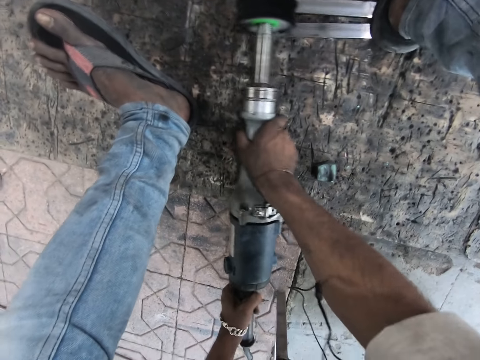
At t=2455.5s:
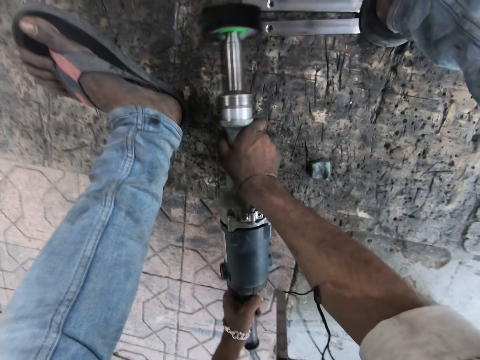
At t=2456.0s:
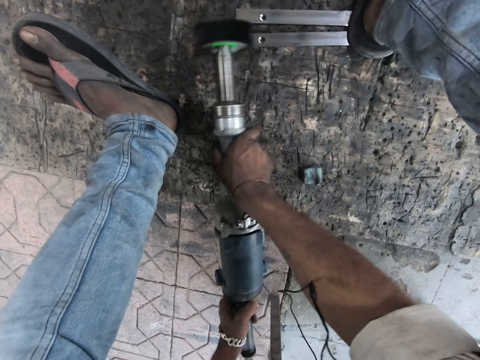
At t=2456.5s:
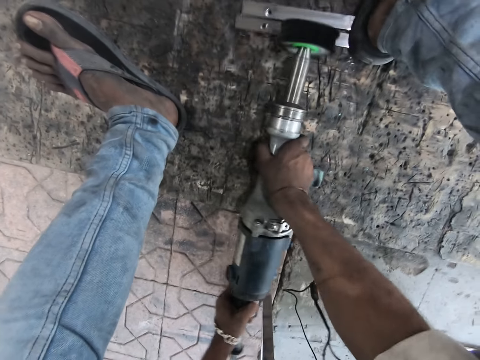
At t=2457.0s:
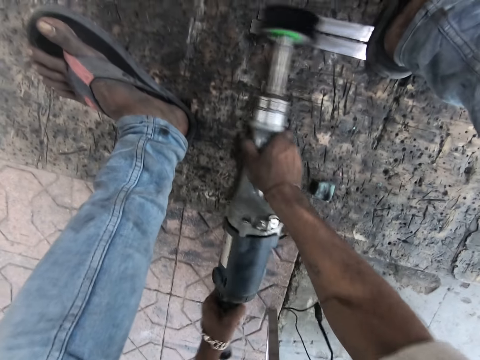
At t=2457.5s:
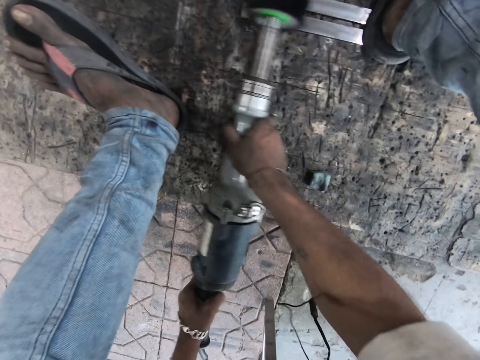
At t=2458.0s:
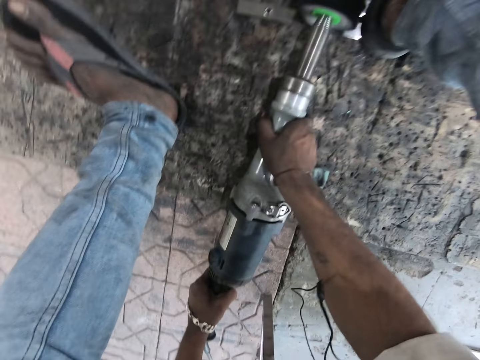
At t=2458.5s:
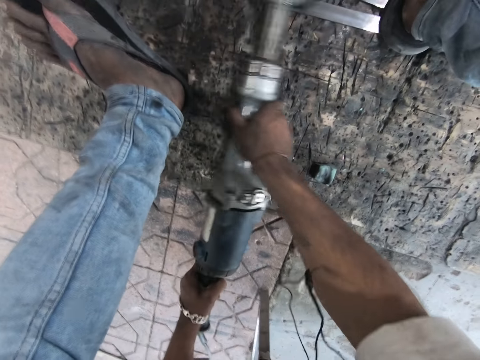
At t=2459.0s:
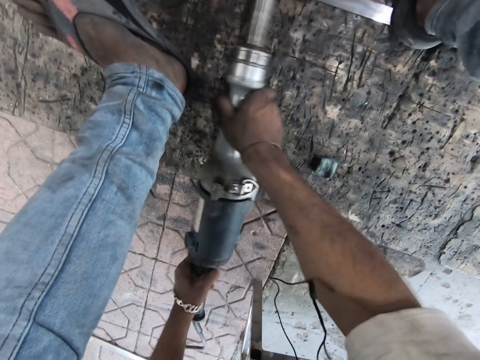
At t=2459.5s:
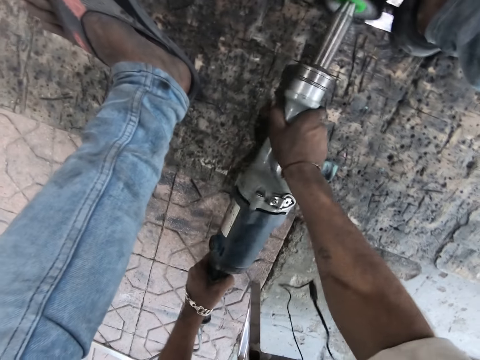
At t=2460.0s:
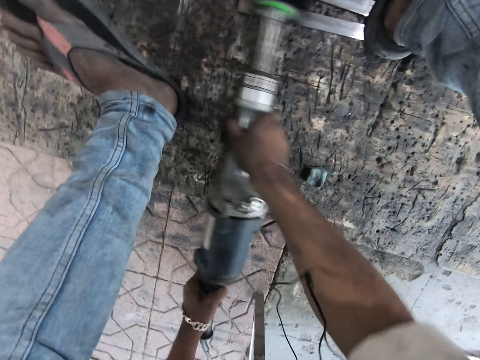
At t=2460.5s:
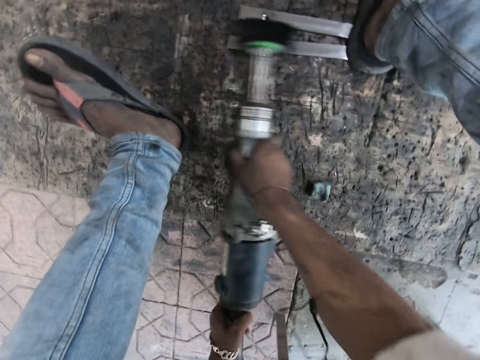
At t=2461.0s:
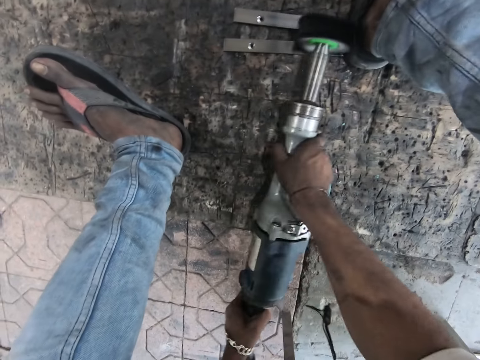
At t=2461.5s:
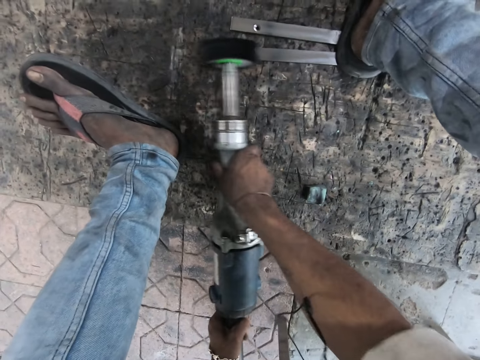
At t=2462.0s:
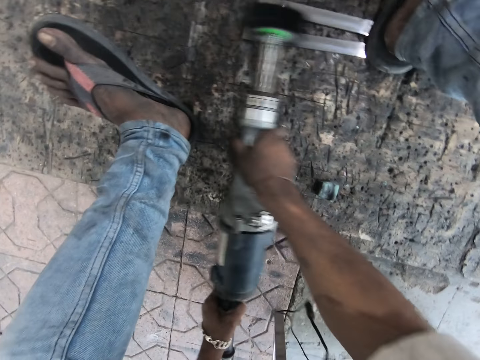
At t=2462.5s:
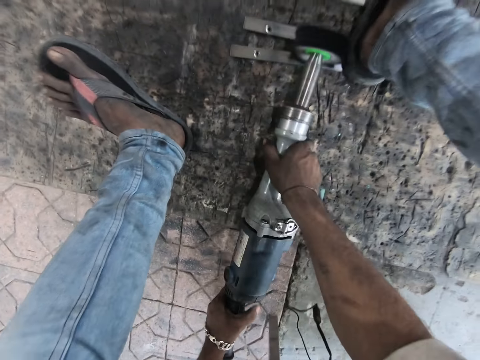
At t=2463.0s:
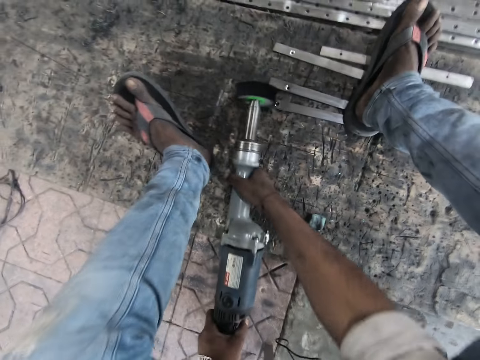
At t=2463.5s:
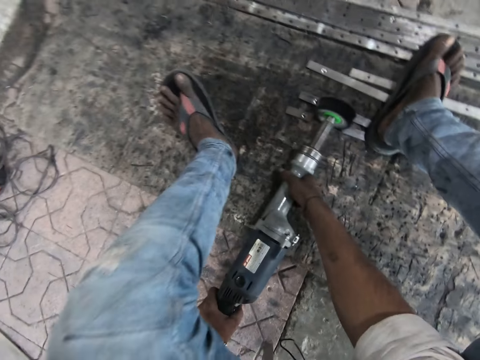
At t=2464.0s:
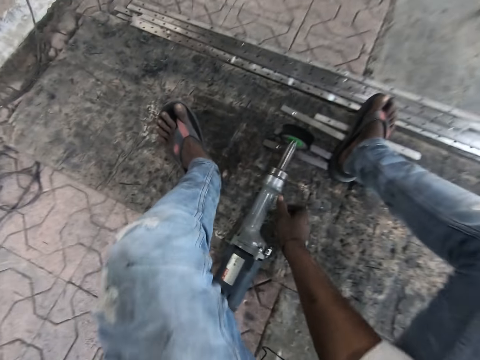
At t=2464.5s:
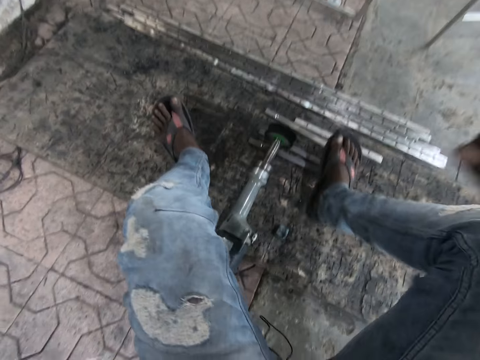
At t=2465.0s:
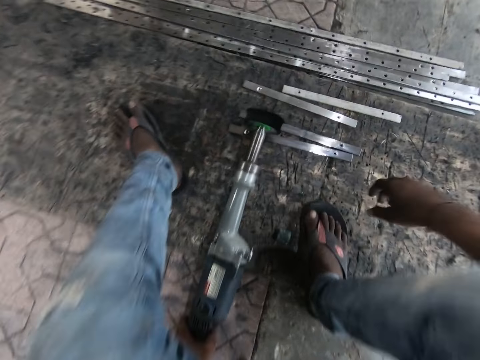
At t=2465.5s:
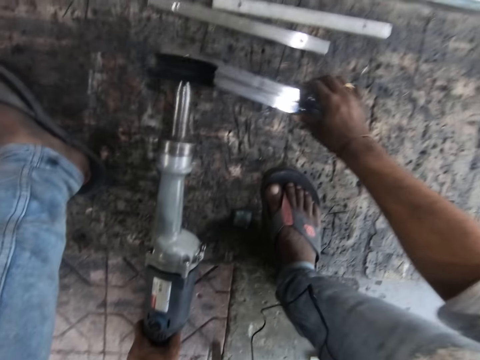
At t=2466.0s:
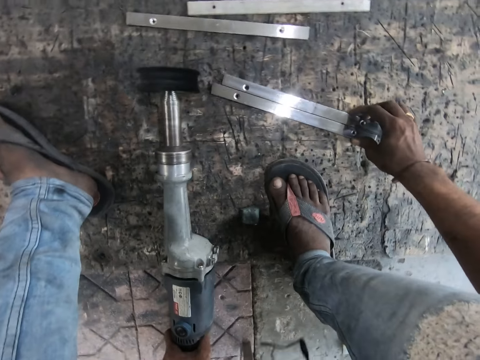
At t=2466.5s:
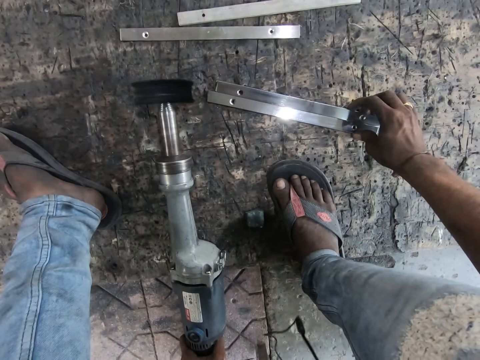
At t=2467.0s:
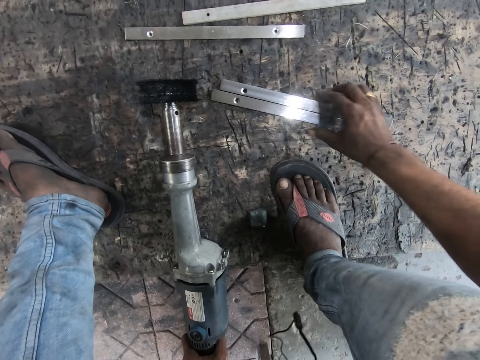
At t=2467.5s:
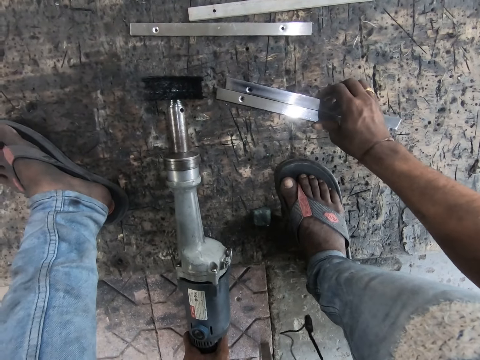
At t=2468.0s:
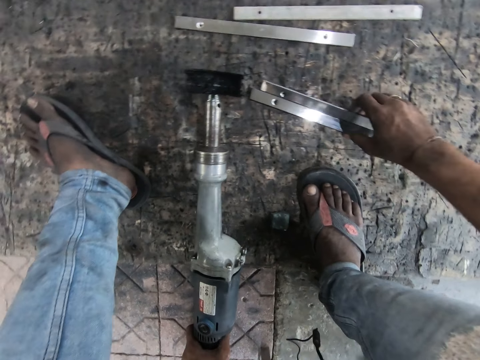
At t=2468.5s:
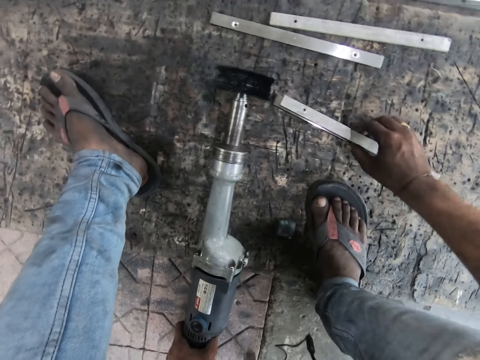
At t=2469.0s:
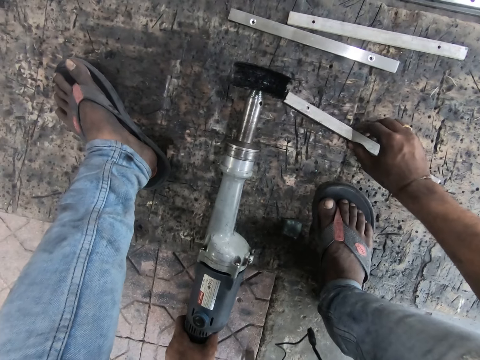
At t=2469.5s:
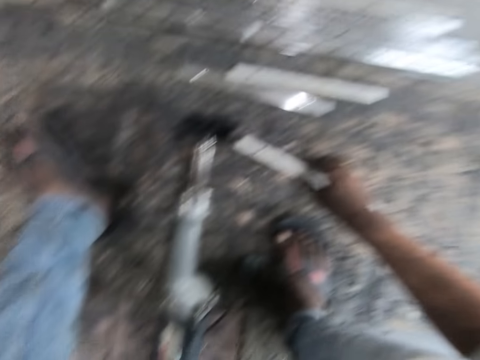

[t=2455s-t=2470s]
The camera wearer turns off the rotary tool and lets go of the rotary tool. They step off the pieces of metal. They move the pieces of metal. They carry the metal strips. They pick up the pieces of metal.

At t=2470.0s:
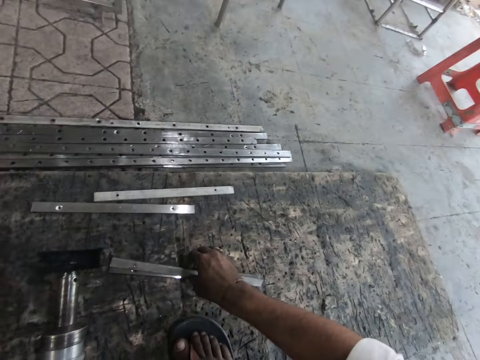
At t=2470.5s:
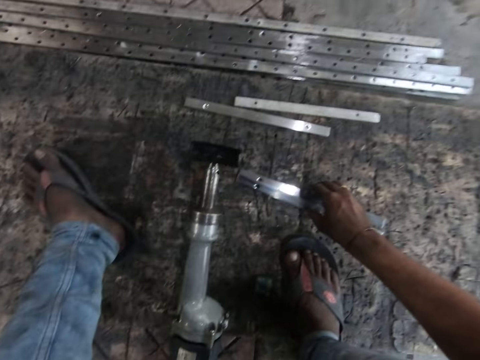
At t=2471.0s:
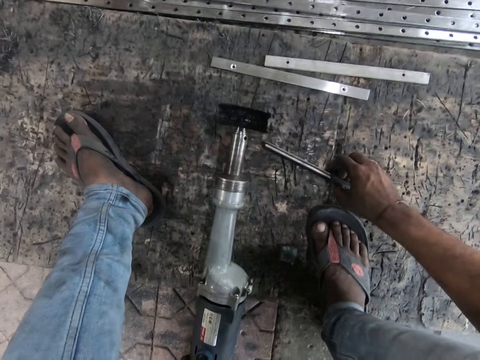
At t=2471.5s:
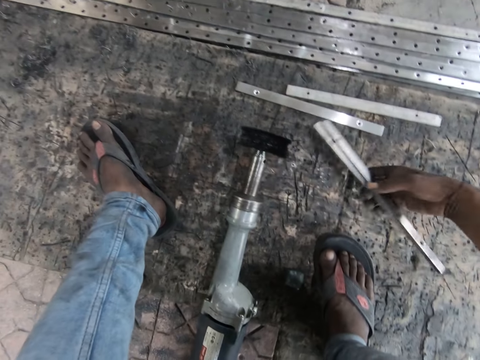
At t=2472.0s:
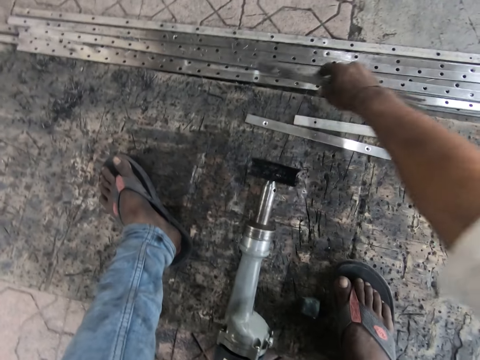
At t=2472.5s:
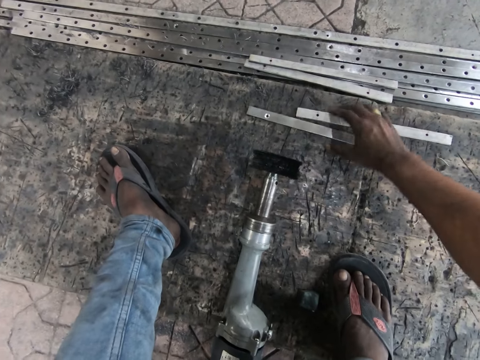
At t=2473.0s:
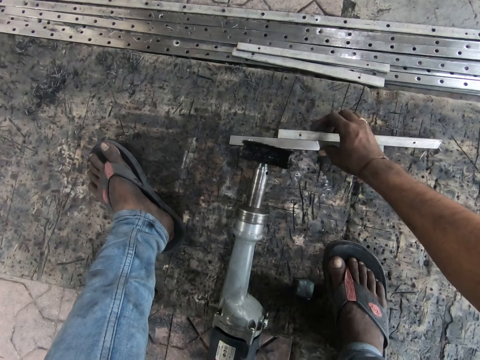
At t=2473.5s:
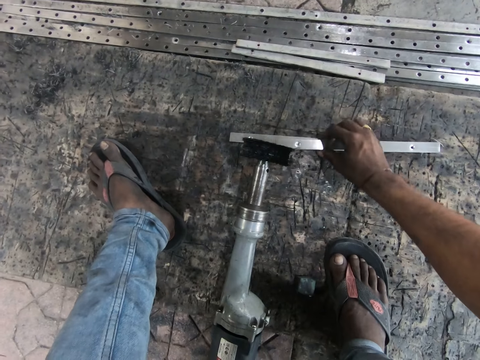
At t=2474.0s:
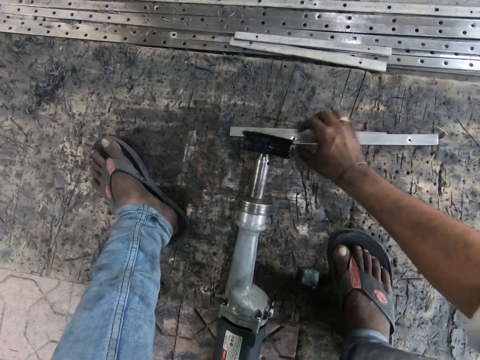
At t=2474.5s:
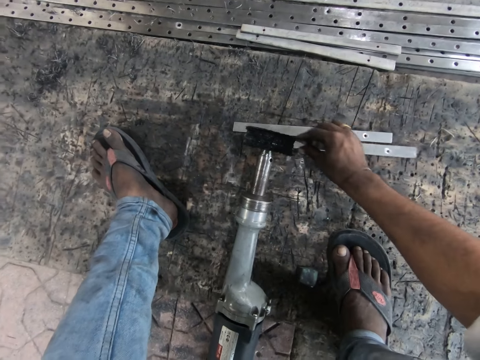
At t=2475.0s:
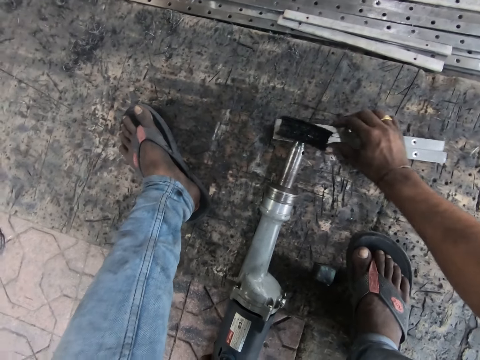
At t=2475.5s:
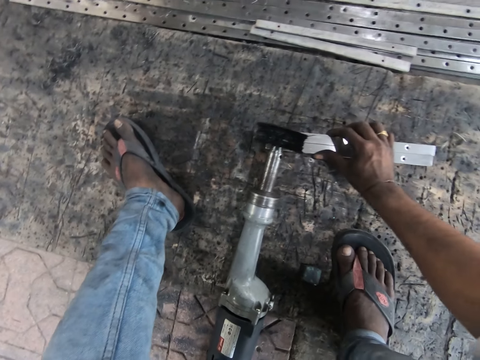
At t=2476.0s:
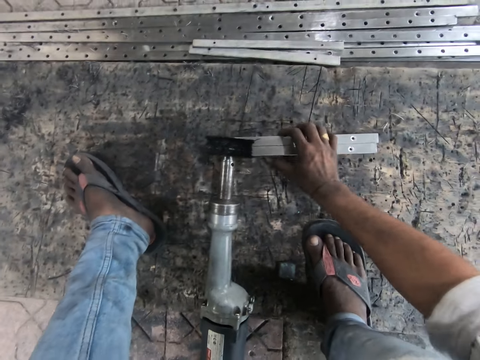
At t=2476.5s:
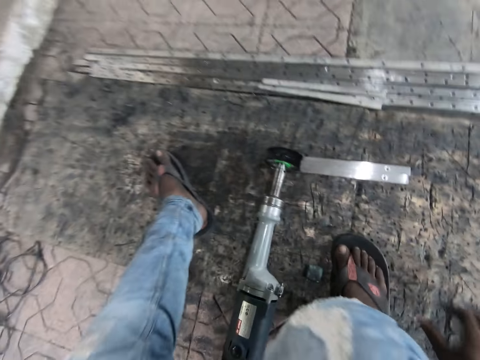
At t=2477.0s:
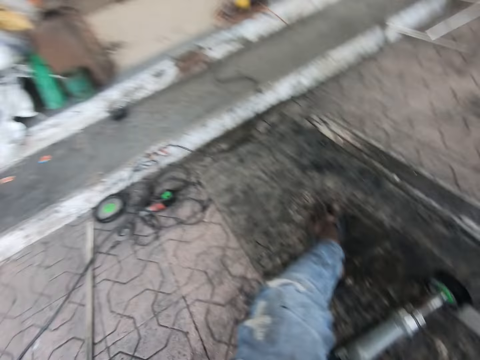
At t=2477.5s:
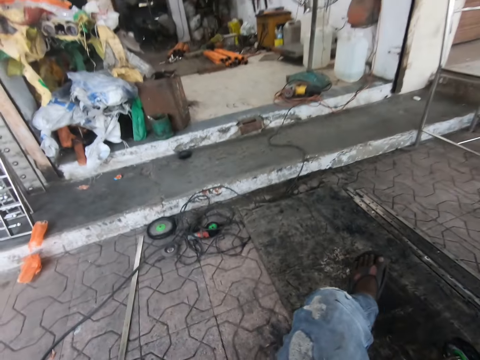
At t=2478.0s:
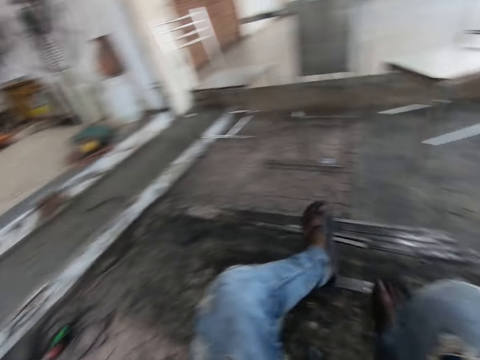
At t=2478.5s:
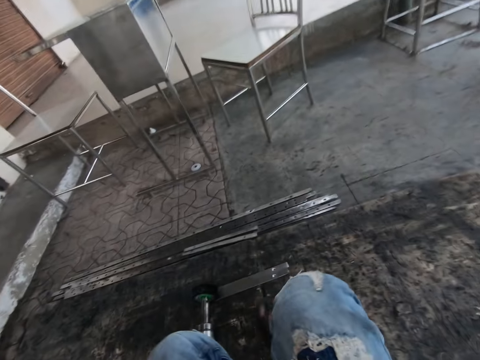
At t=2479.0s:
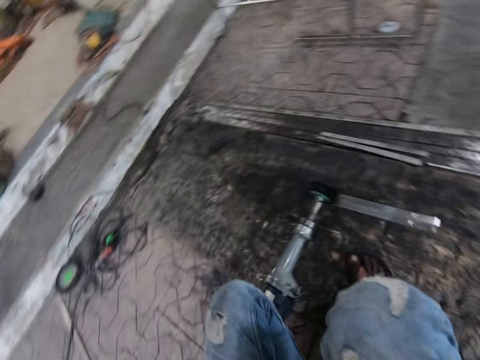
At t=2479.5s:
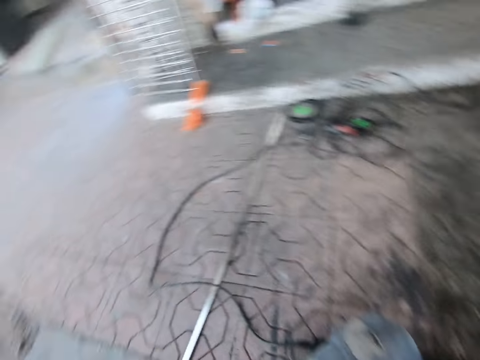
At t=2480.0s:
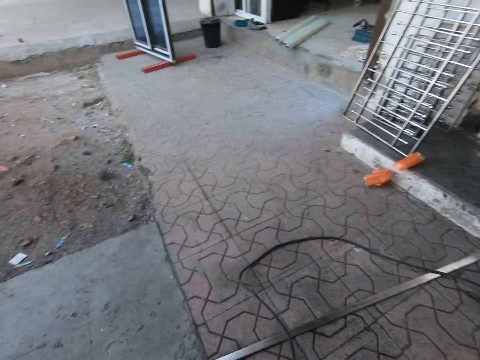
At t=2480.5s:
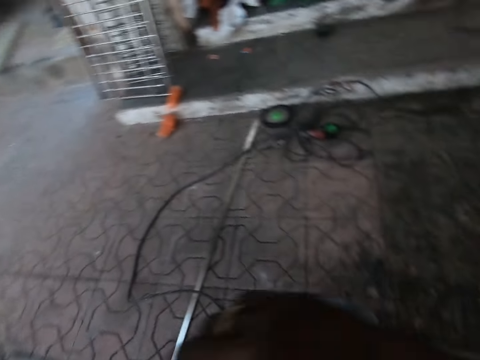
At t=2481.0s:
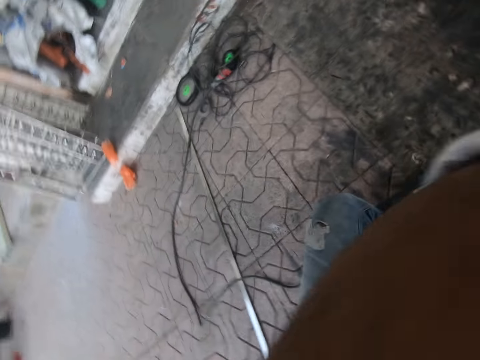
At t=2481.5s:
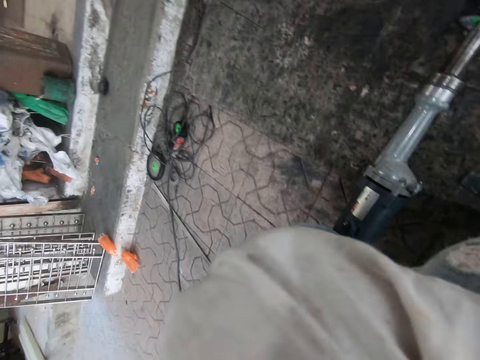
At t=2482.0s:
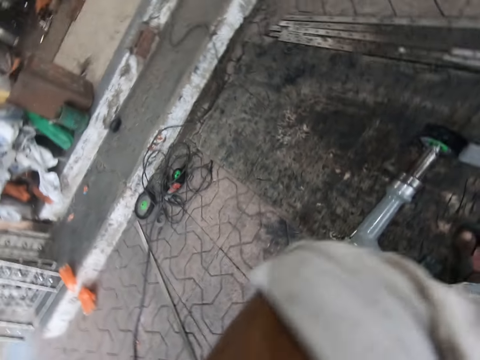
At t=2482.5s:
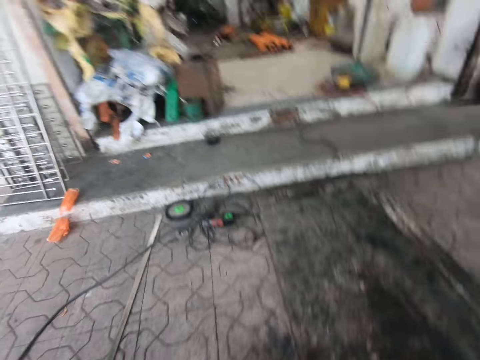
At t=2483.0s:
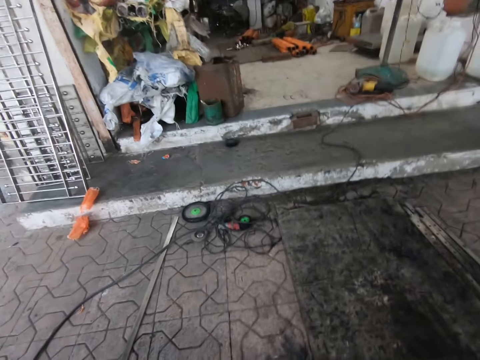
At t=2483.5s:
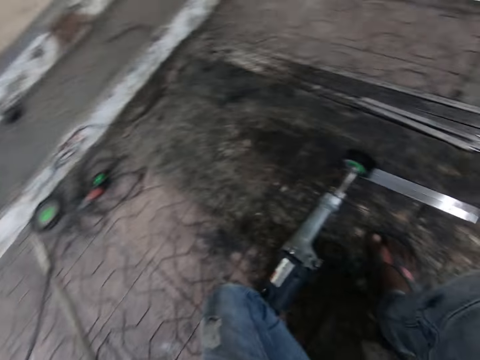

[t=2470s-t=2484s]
The camera wearer drops the metals on a pile of metal strips. He positions other metals on the ground. He adjusts the pieces of metal. He adjusts his position. He looks around the workshop. He adjusts the camera.
